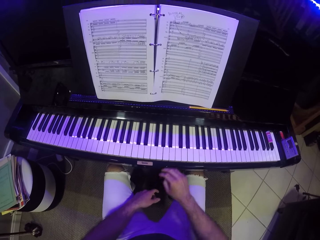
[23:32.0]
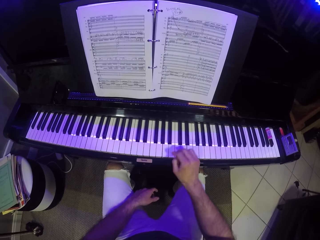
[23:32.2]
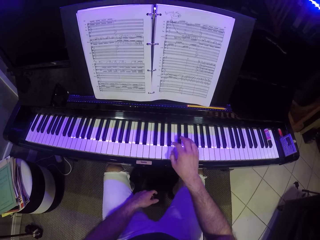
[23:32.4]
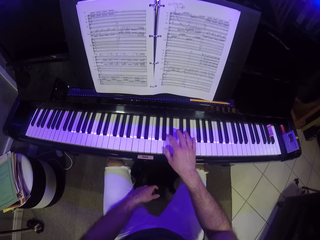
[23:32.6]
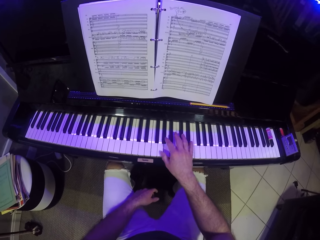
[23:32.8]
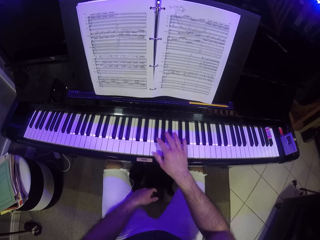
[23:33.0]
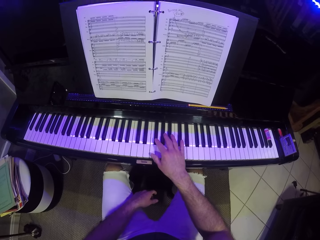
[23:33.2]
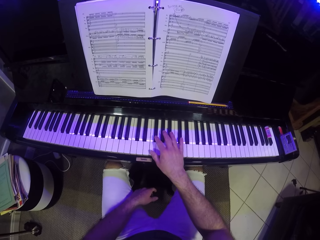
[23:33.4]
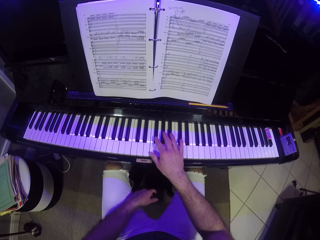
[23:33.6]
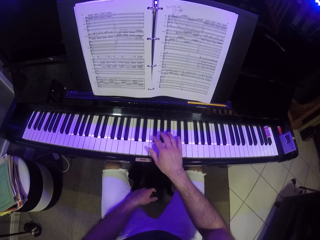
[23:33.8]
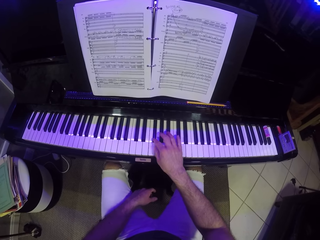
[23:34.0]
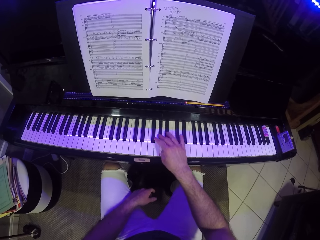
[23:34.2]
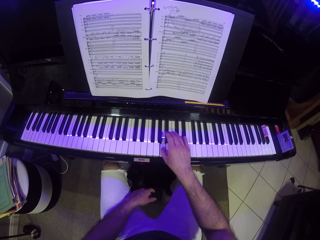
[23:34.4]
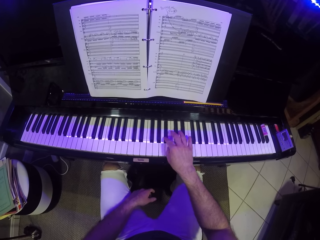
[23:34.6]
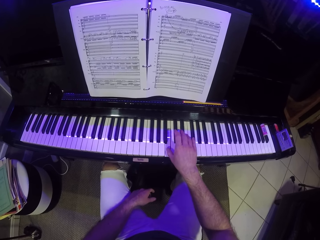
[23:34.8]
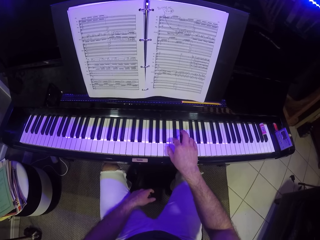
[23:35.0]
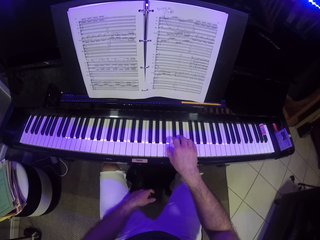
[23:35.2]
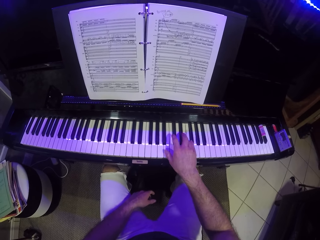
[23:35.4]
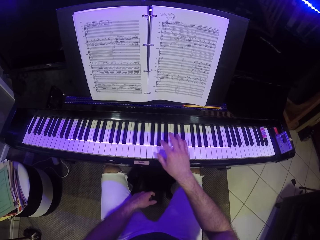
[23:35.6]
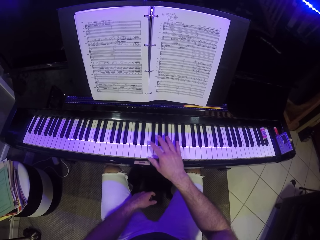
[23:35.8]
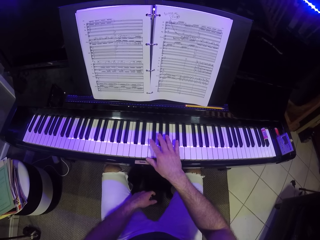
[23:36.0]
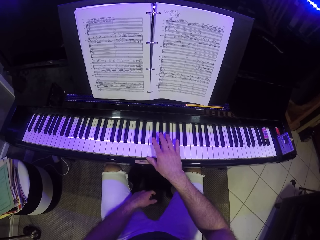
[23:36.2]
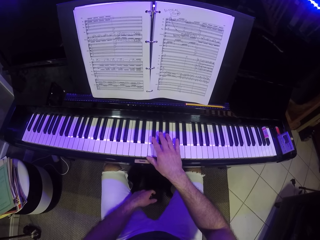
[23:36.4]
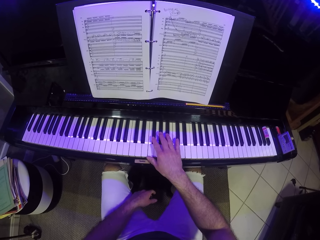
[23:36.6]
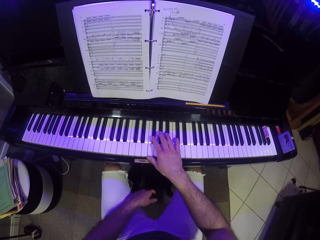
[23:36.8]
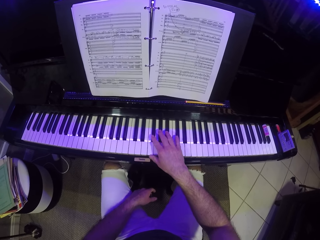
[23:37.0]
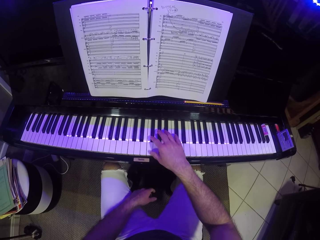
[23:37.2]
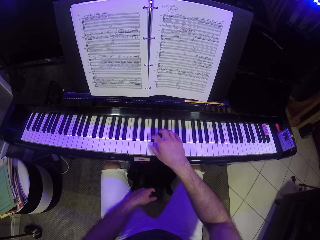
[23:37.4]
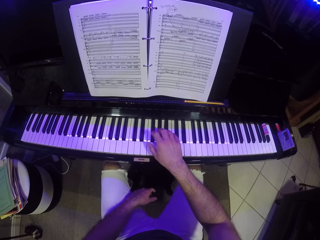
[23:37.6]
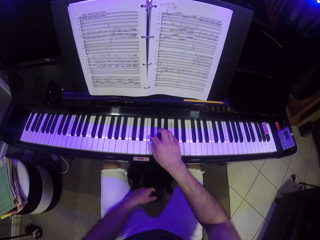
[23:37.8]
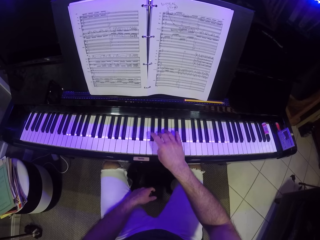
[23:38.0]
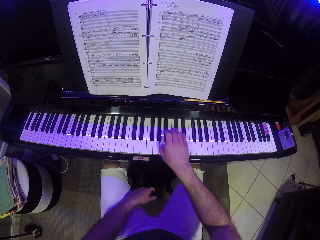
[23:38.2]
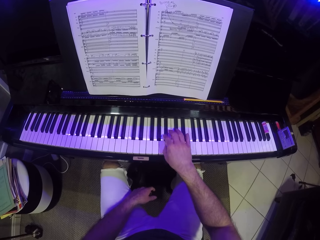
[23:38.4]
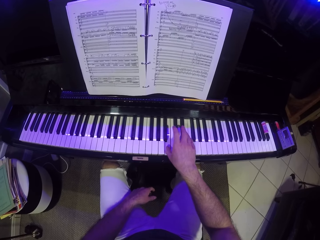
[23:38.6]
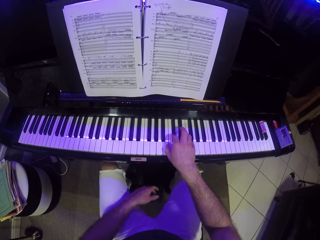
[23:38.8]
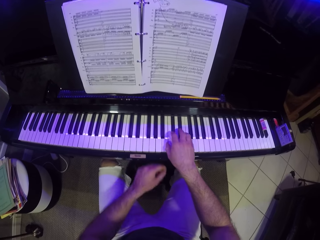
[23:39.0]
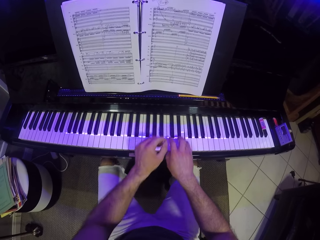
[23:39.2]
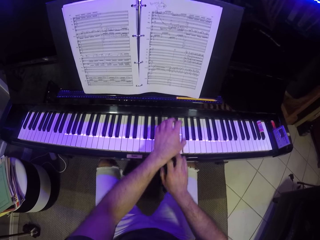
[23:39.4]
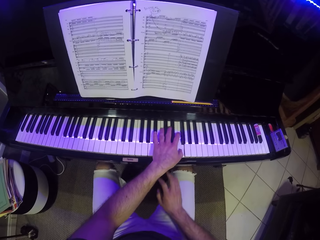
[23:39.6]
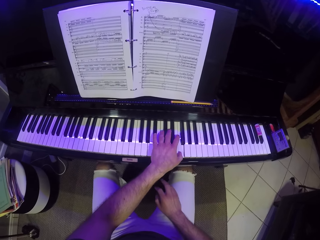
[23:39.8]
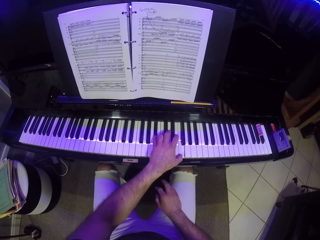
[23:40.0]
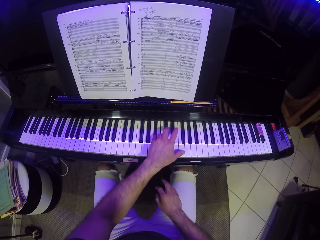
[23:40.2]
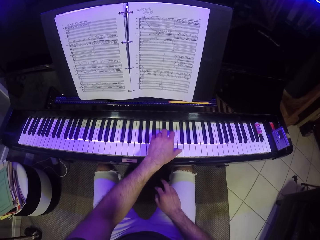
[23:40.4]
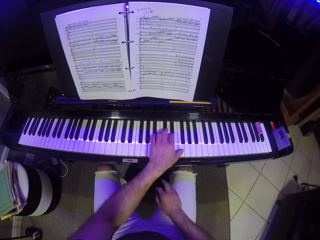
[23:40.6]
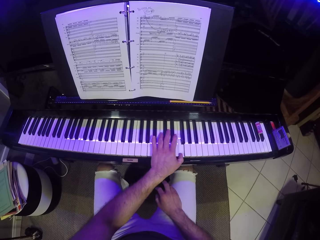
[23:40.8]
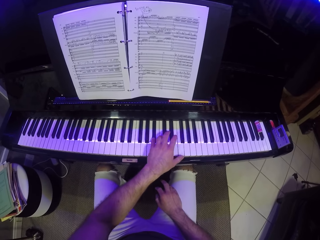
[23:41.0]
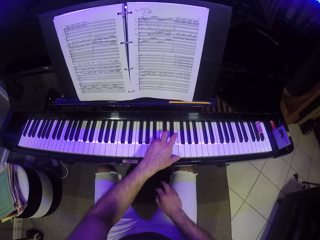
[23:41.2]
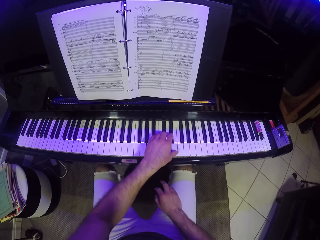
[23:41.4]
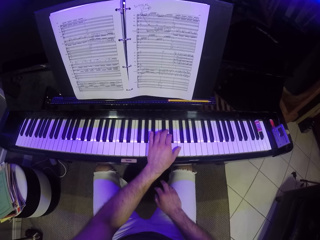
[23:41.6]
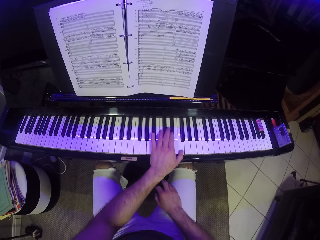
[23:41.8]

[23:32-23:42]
The camera wearer plays the piano with his right hand. He plays the piano with his left hand.

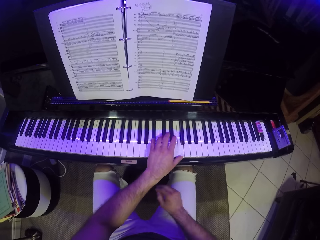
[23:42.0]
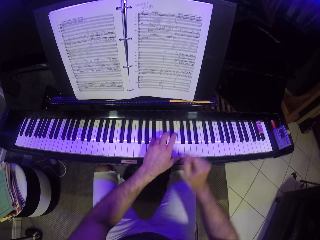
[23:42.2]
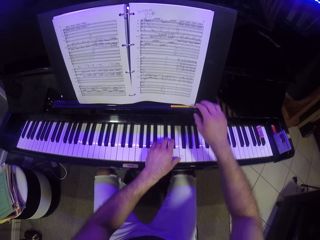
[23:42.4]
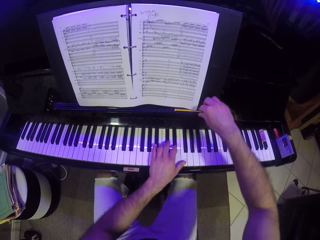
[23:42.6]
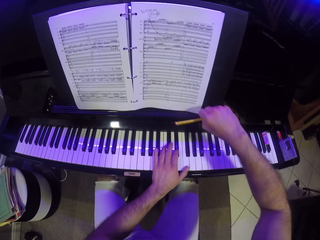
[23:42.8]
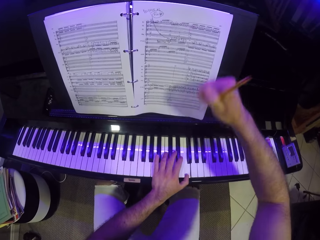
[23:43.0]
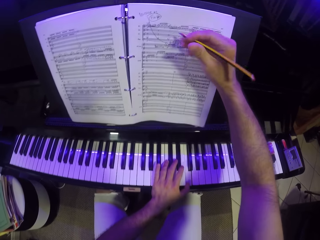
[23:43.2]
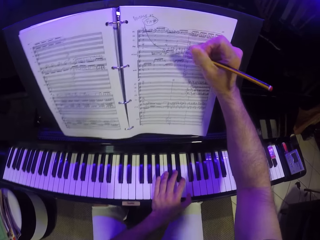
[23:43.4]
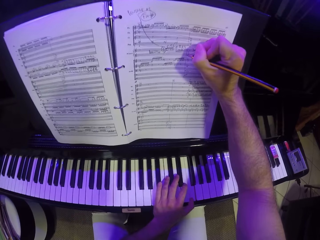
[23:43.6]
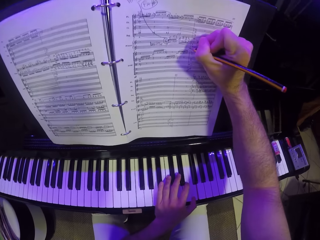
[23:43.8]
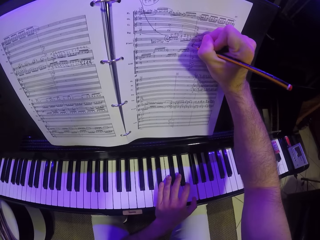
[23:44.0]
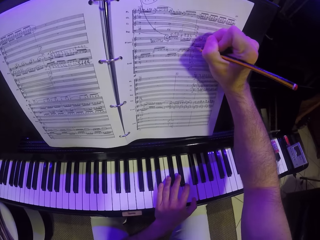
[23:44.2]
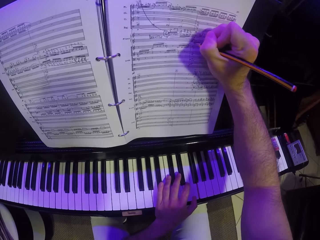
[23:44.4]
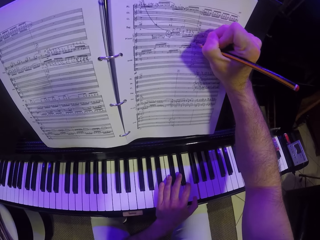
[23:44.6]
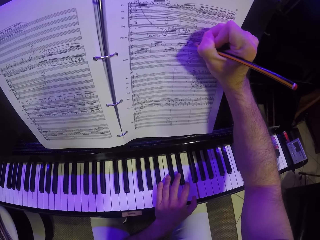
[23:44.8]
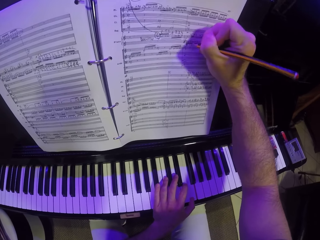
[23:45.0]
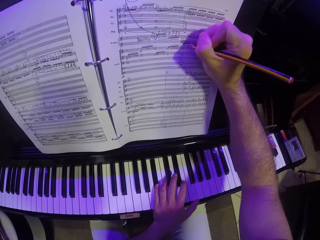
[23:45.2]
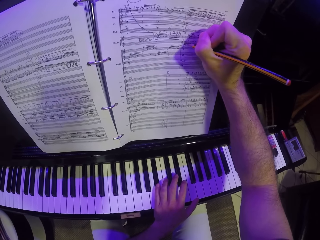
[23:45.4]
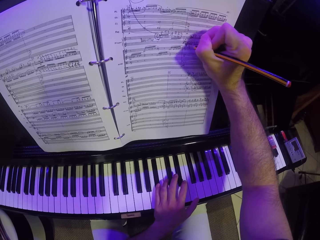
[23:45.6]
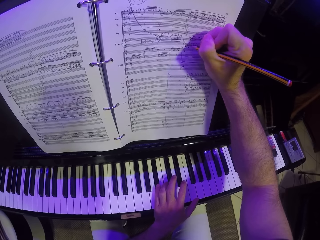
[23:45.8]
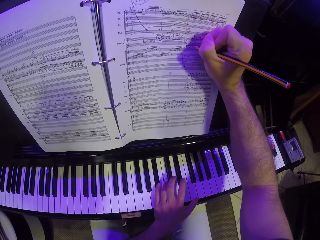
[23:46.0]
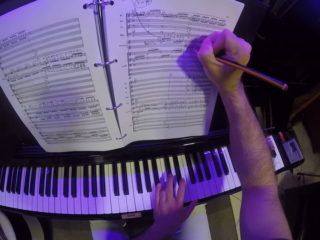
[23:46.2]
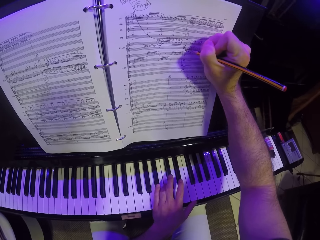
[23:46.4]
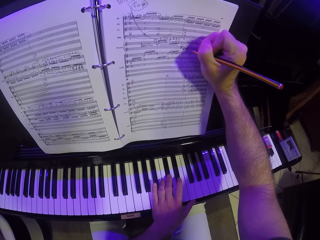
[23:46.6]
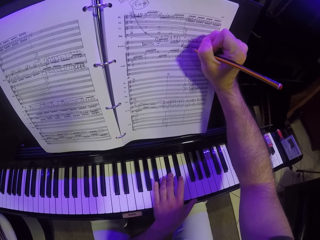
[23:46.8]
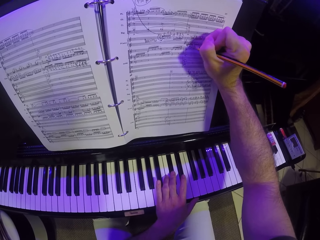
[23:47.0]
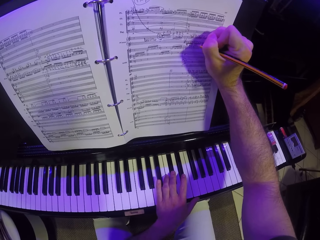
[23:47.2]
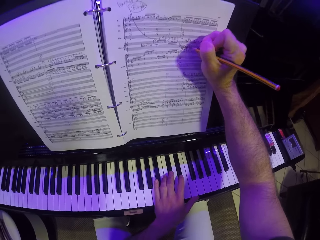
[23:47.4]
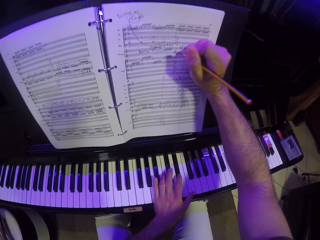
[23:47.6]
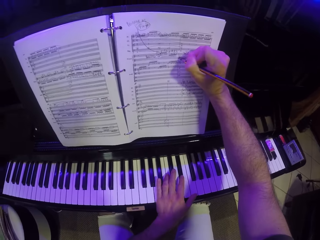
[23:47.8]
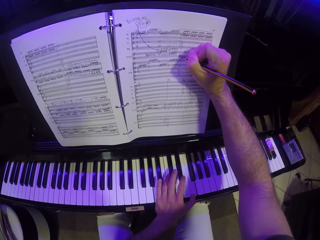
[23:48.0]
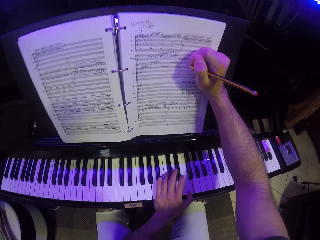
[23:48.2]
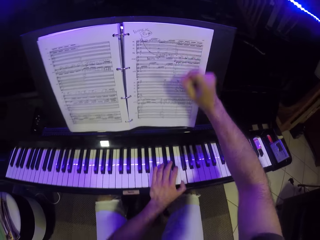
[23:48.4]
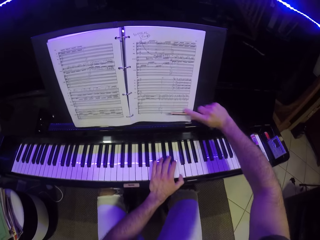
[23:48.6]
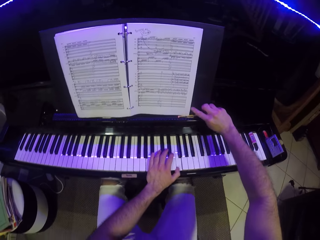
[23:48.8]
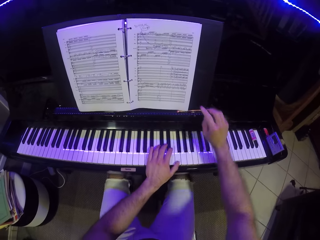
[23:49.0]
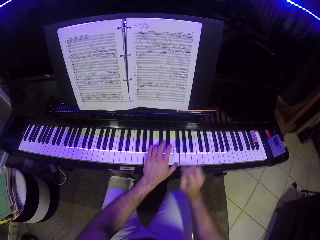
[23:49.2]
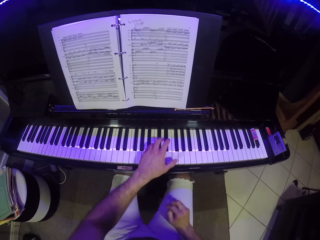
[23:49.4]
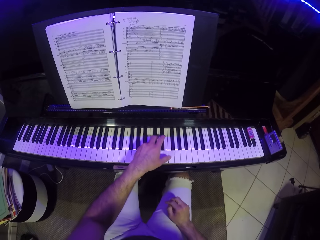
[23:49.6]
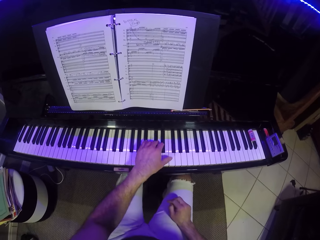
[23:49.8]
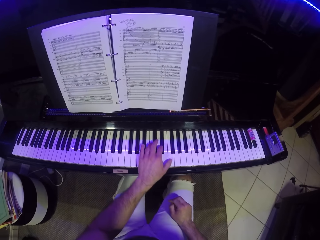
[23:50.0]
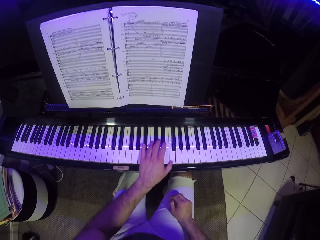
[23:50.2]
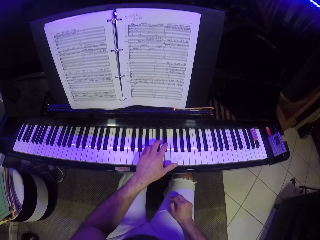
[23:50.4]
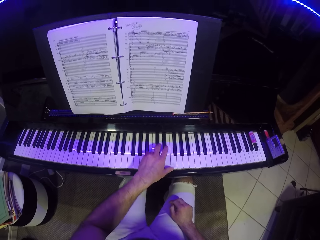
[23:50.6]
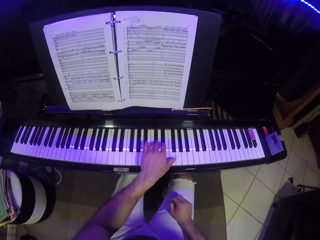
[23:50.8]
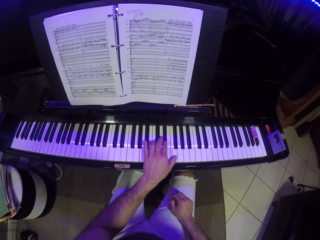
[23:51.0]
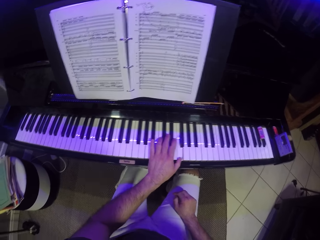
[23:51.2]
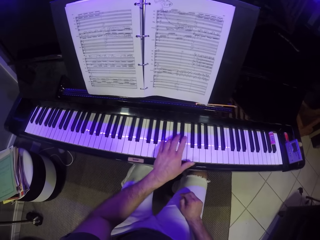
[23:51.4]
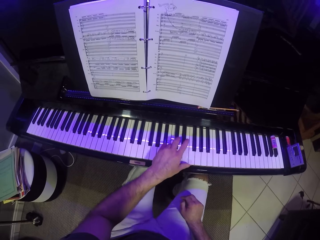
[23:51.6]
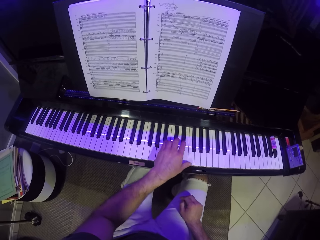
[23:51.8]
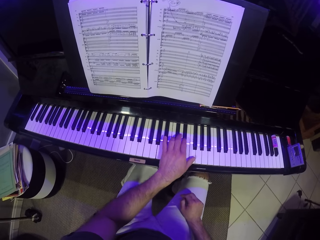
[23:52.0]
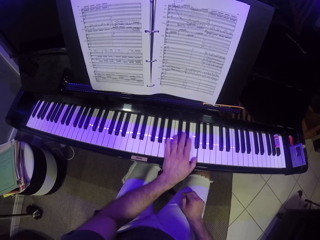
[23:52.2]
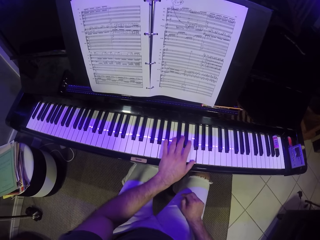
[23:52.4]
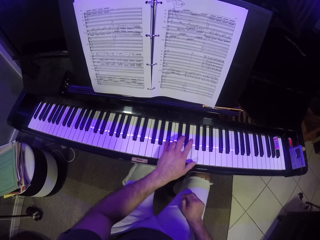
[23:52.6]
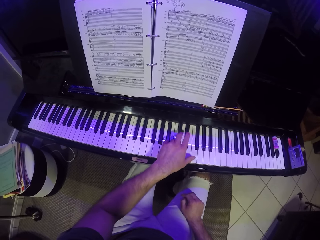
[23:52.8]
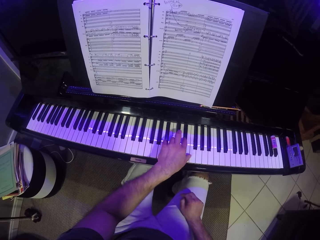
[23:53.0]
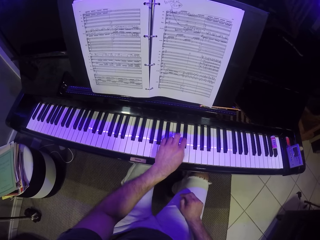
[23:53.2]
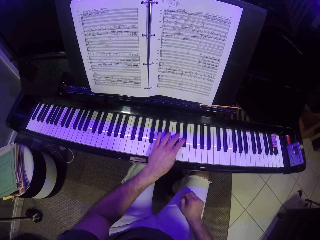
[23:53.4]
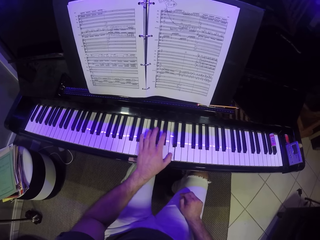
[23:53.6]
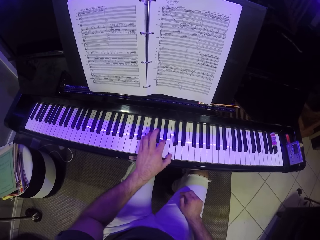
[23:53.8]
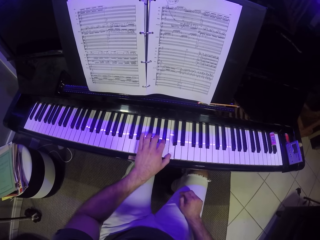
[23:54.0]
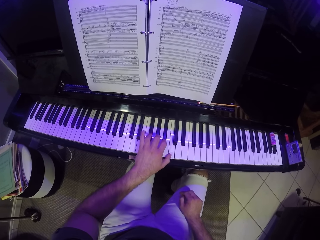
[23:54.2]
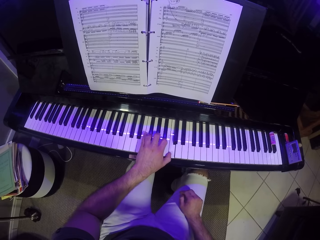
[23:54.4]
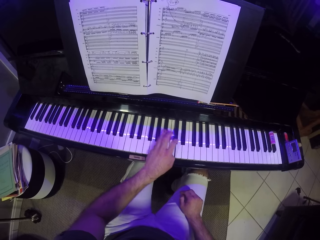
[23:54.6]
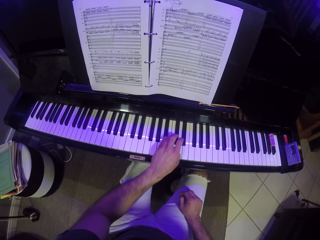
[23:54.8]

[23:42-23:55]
The camera wearer picks up a pencil on the piano with his right hand. He writes on the piano music sheet with the pencil in his right hand. He drops the pencil on the piano with his right hand. He plays the piano with his left hand.
